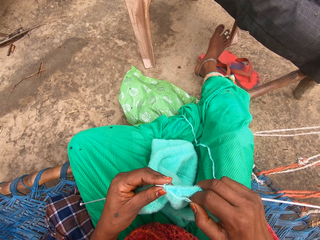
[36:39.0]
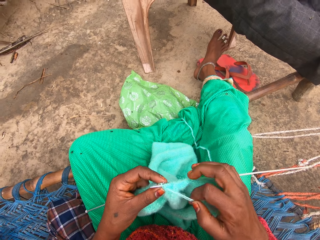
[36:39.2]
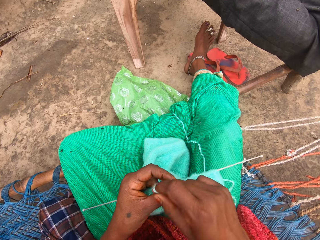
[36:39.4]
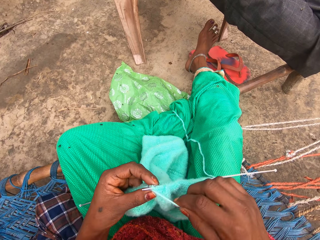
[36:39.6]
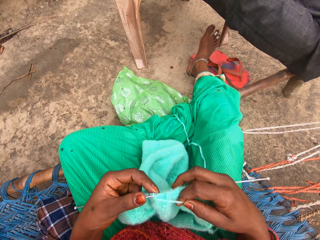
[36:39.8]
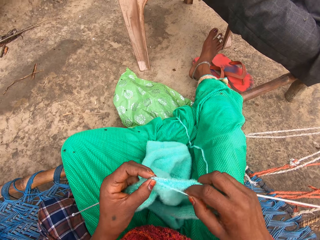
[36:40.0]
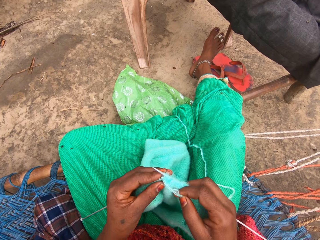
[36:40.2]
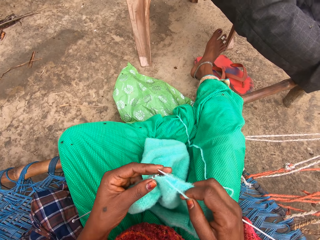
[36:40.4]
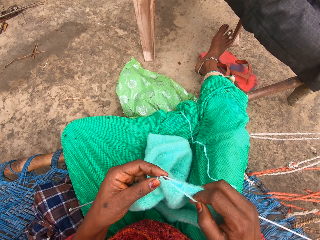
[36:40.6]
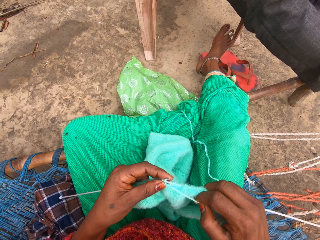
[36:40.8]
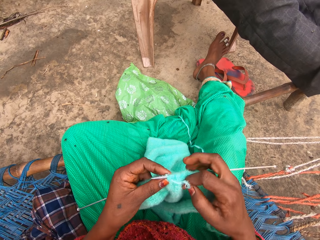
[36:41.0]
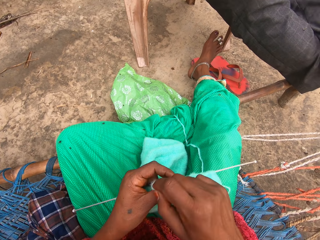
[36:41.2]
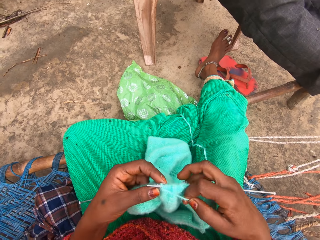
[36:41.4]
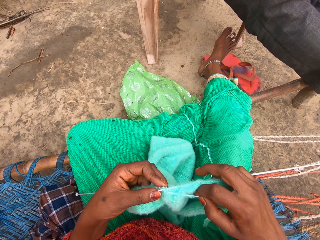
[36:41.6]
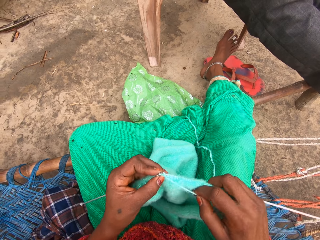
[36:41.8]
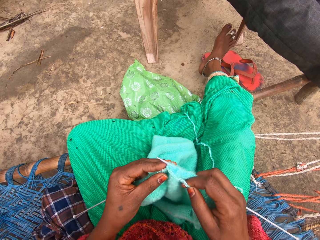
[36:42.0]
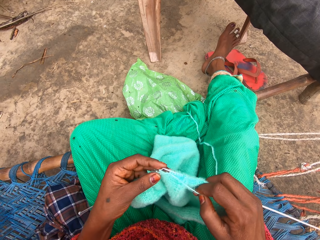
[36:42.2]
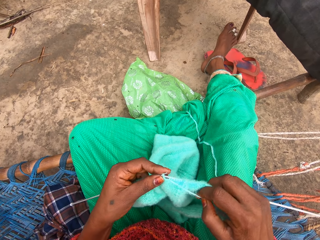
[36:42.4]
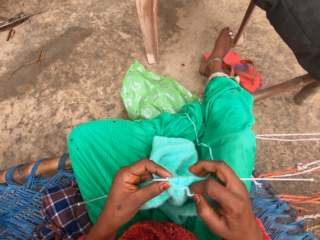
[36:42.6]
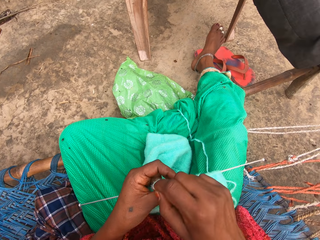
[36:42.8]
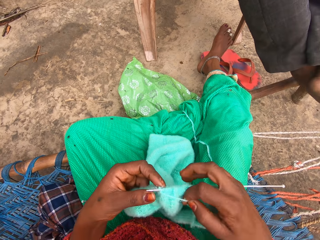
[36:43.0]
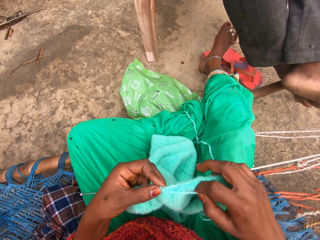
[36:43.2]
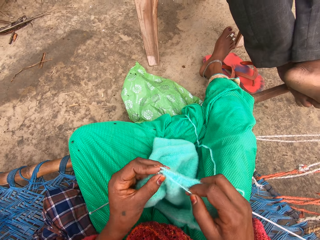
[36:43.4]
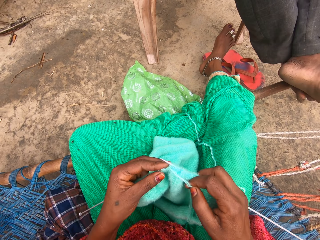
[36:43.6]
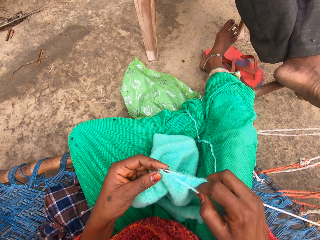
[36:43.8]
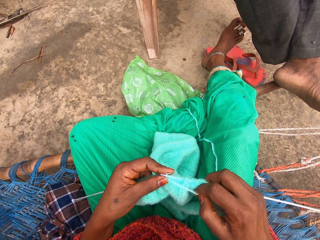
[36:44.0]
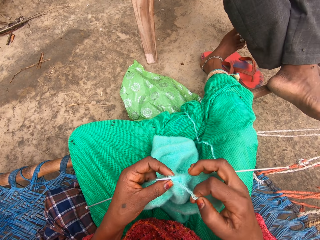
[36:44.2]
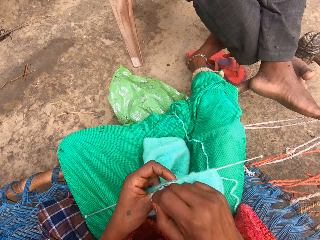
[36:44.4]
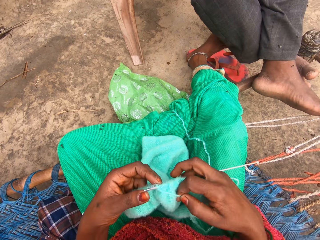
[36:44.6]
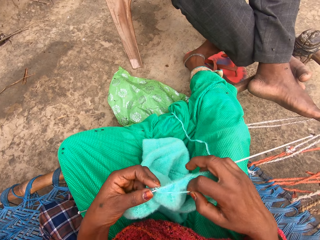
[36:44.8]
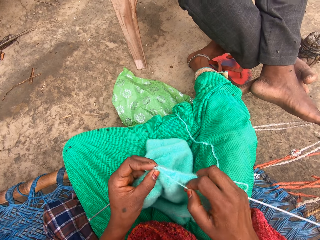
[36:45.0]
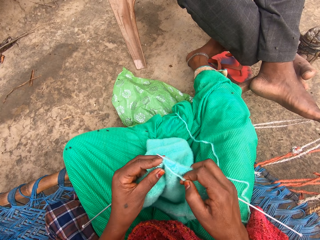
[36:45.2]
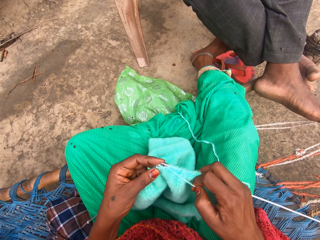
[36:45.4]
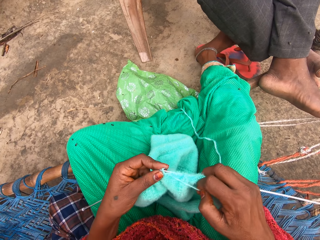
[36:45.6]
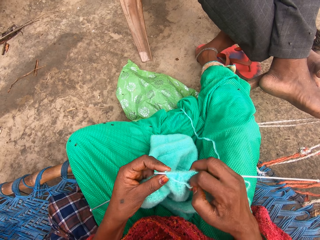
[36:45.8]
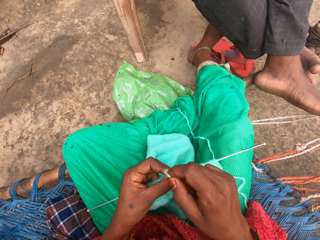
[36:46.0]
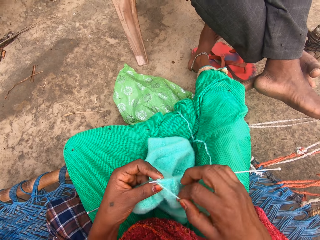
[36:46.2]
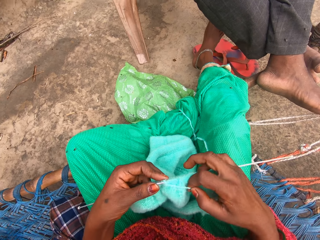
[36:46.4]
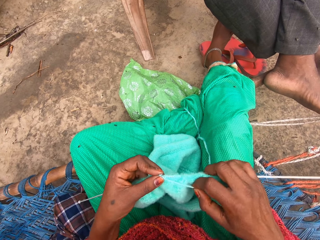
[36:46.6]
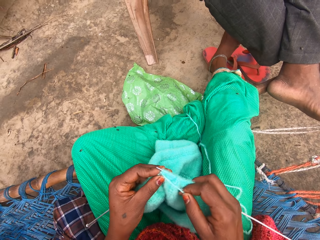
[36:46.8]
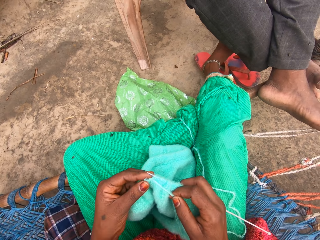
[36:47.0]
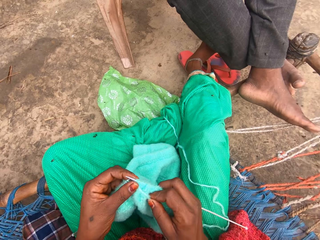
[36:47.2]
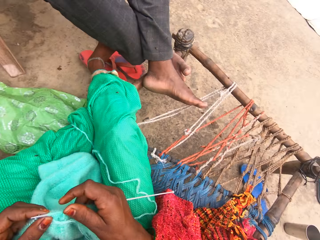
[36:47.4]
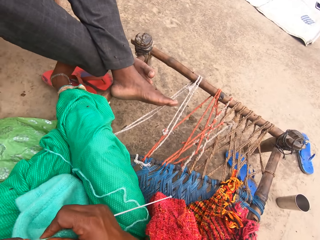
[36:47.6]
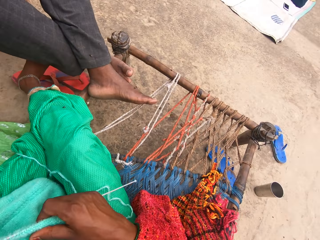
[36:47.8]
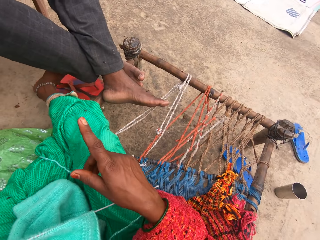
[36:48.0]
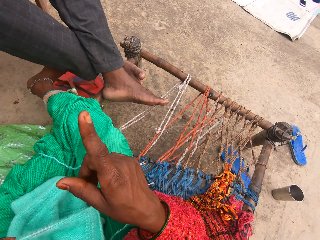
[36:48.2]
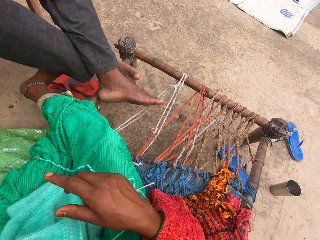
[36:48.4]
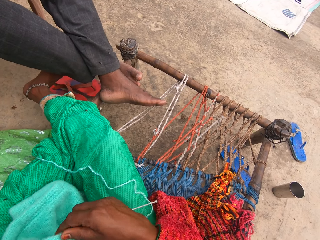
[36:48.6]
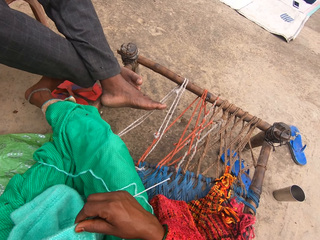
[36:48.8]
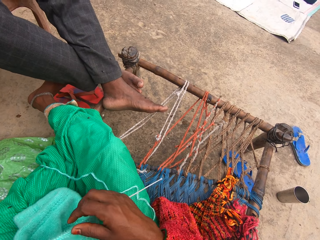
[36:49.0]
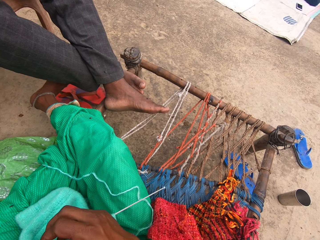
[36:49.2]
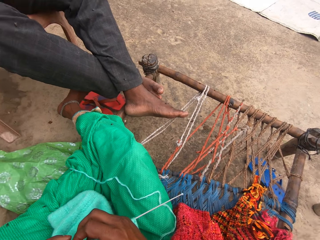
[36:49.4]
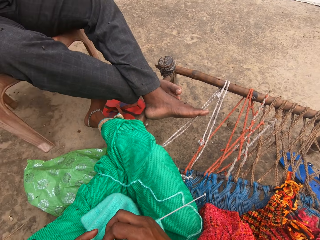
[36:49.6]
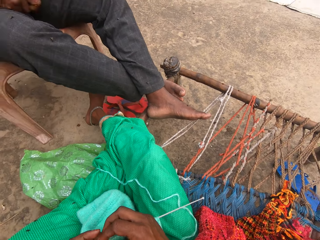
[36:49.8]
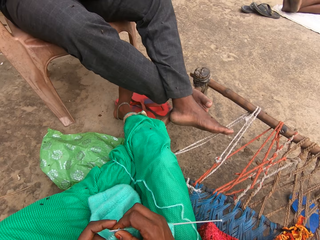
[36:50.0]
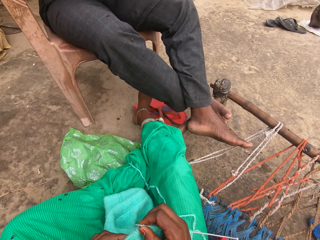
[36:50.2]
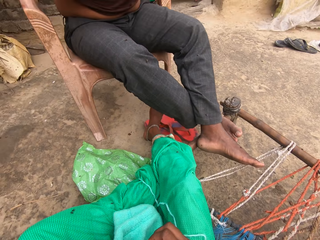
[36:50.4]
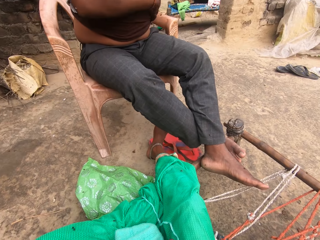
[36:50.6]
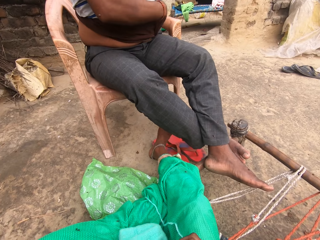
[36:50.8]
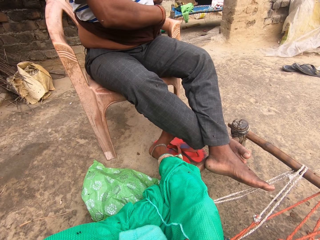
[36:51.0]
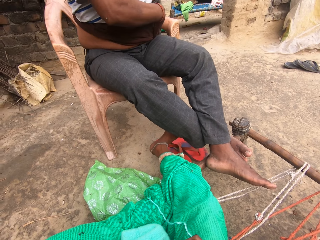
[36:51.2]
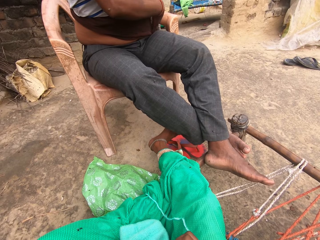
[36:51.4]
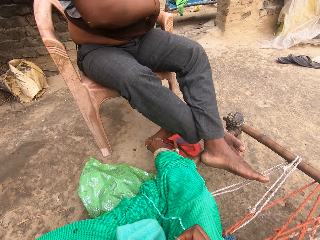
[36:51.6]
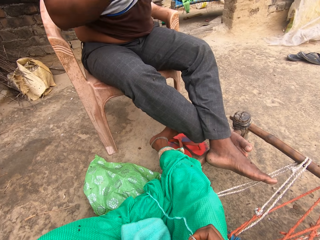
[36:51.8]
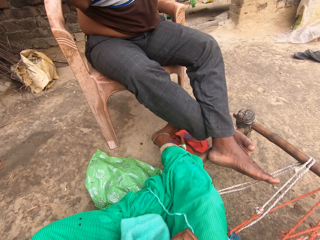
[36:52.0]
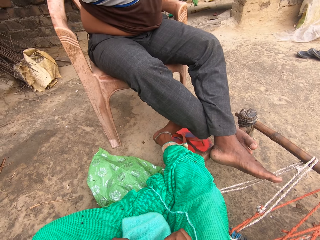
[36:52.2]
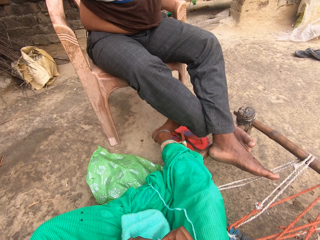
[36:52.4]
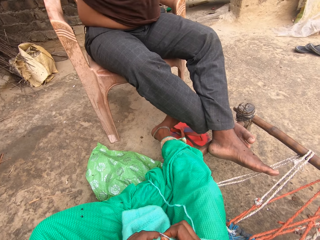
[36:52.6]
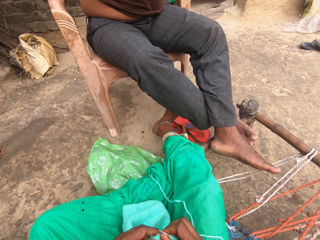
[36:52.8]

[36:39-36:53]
A man moves the legs. The camera wearer knits the fabric. She points her right hand towards the man on a chair. She talks to the man. She knits with the yarn and knitting pins. The man takes off his cloth or top.

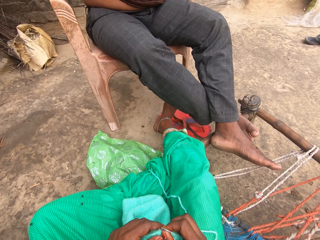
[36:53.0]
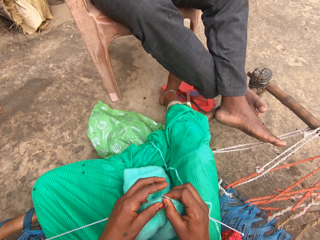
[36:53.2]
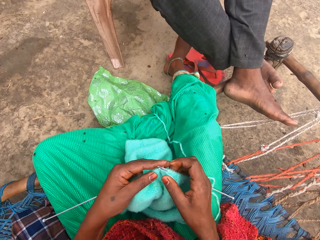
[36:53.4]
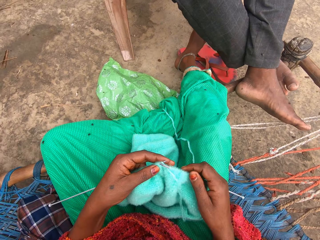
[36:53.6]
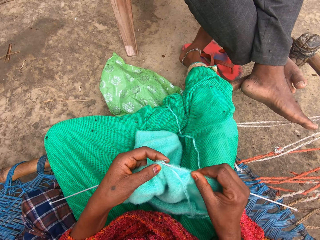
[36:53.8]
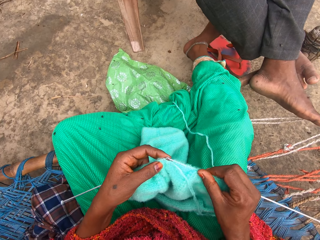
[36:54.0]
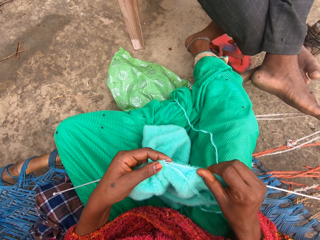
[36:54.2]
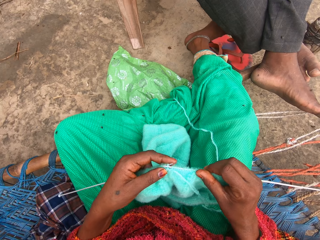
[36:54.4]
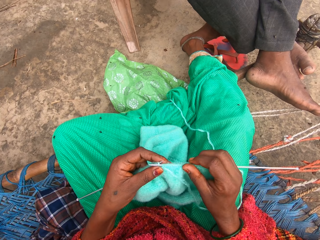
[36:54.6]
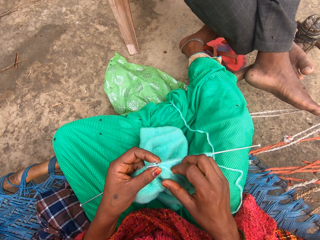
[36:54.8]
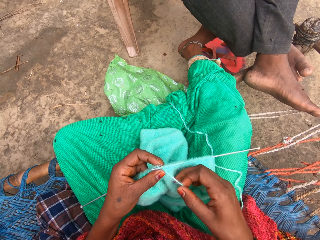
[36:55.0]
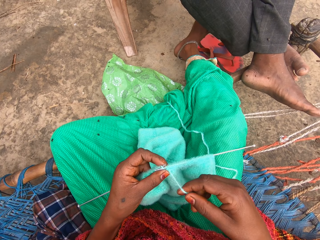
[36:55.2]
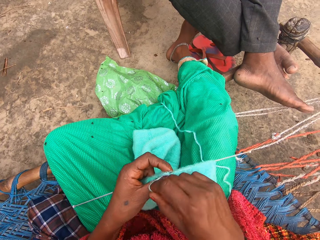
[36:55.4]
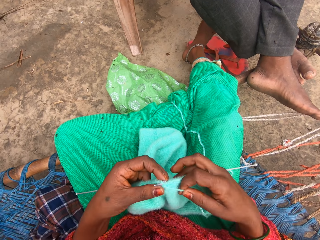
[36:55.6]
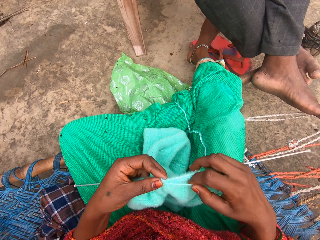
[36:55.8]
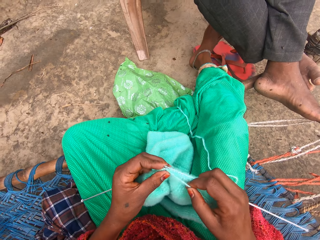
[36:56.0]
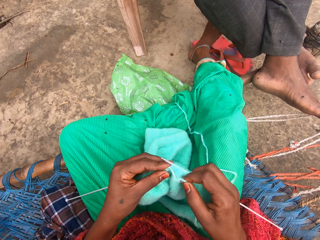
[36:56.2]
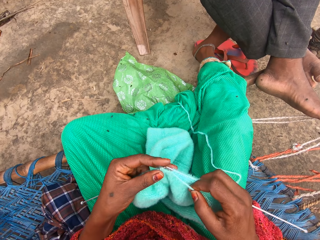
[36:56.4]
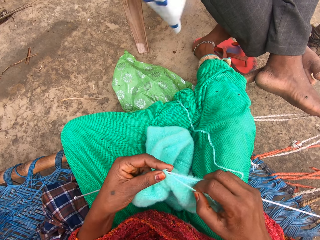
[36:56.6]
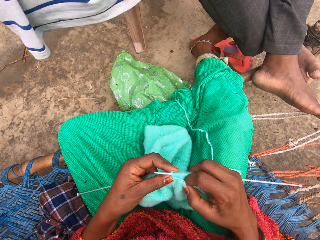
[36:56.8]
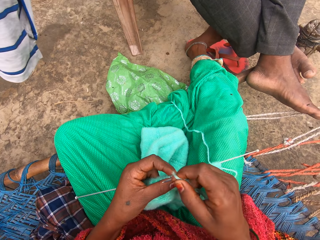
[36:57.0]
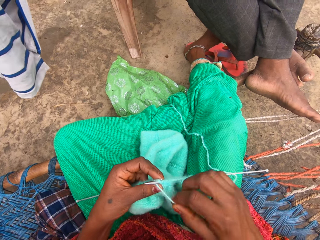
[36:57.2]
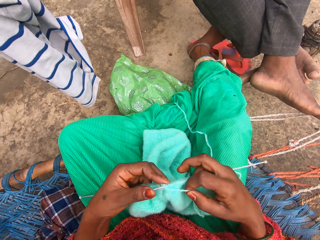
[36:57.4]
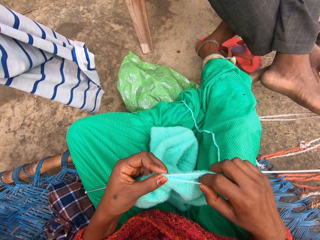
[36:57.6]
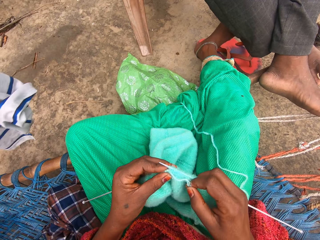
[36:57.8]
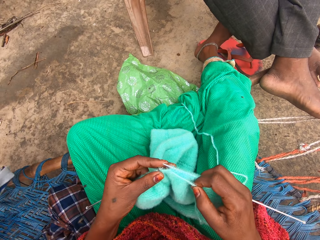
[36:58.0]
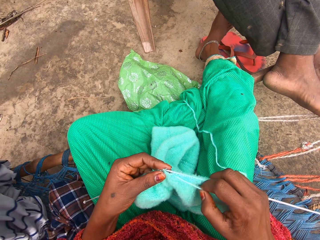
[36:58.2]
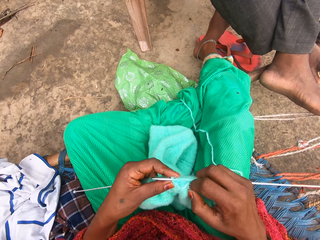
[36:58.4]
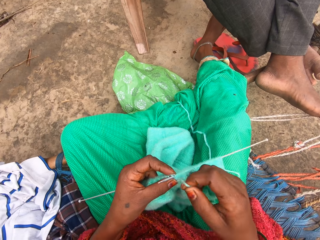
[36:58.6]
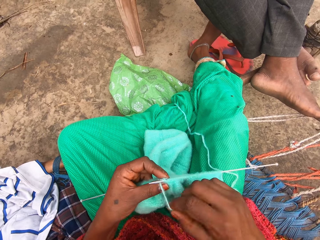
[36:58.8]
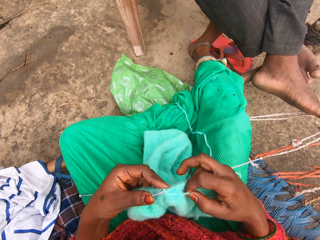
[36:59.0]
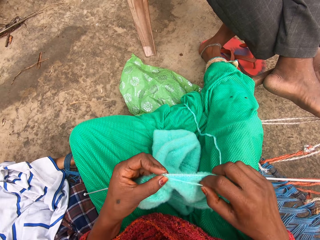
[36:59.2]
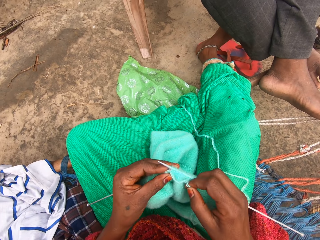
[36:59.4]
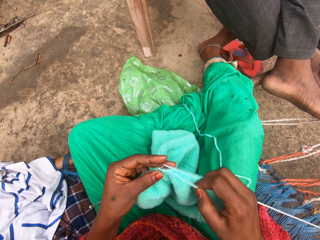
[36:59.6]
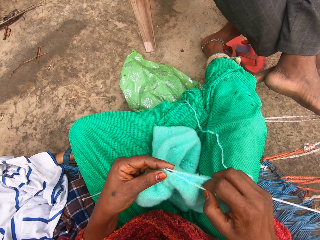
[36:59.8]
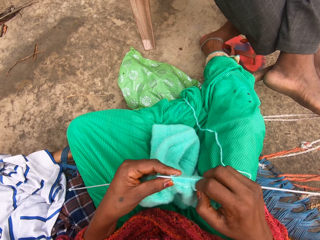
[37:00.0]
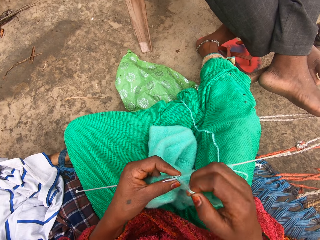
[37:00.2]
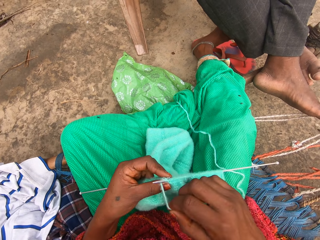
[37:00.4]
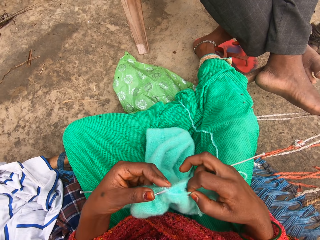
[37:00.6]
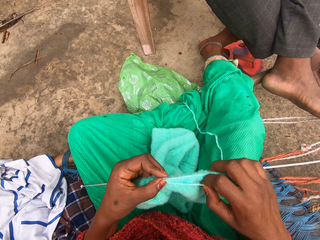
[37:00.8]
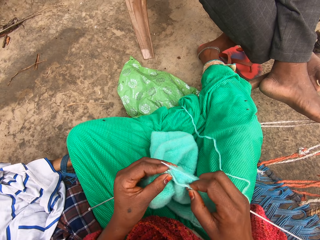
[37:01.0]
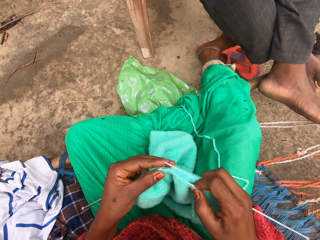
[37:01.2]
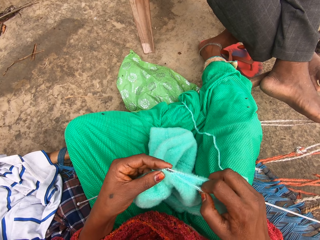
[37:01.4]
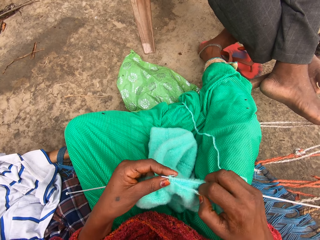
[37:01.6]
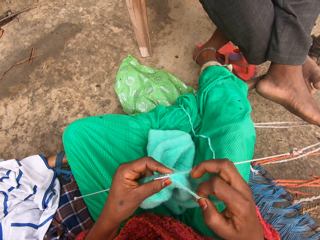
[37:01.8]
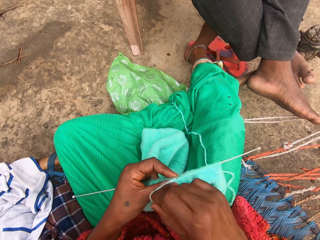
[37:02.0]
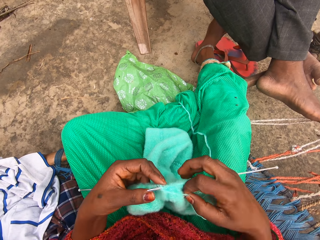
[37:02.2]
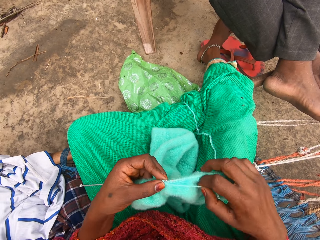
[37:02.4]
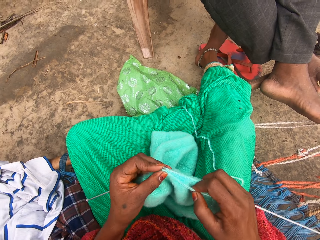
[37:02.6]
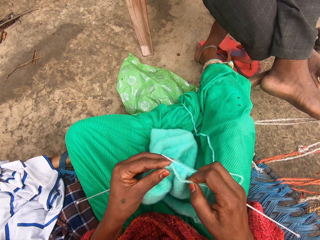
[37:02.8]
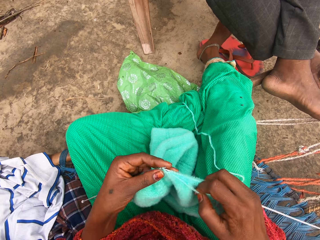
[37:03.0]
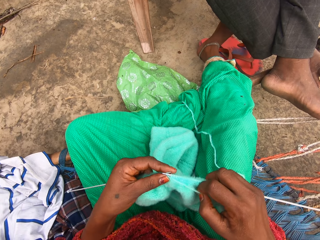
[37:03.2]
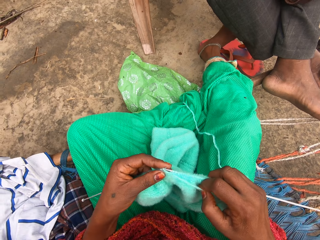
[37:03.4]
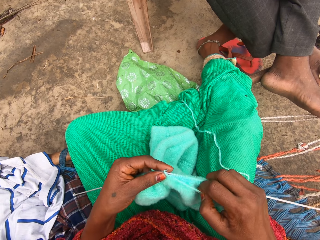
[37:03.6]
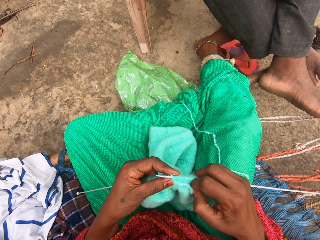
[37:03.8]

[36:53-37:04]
The camera wearer knits the fabric. The man drops his cloth on the mat. The camera wearer knits the fabric.
